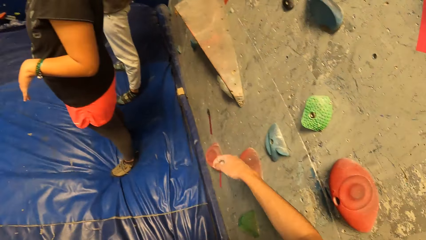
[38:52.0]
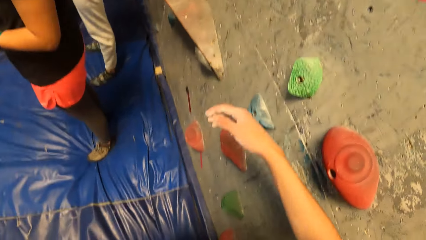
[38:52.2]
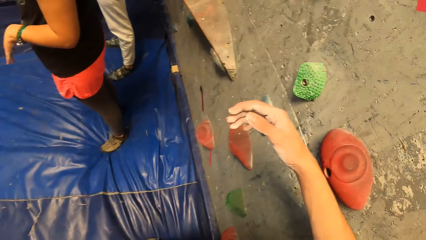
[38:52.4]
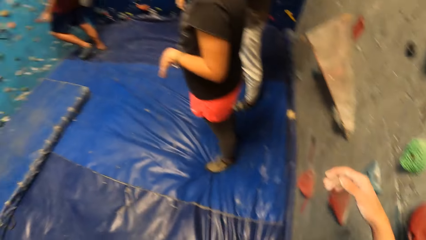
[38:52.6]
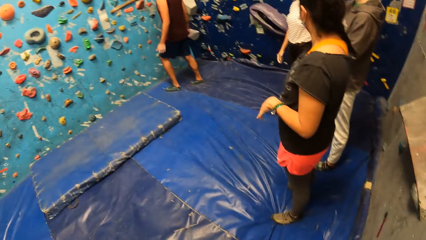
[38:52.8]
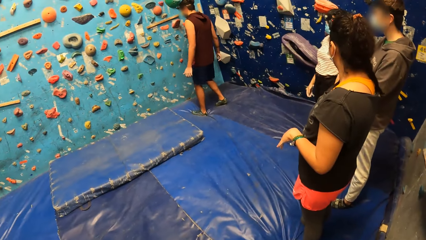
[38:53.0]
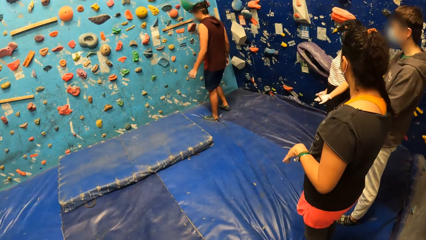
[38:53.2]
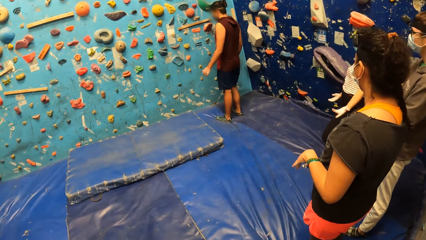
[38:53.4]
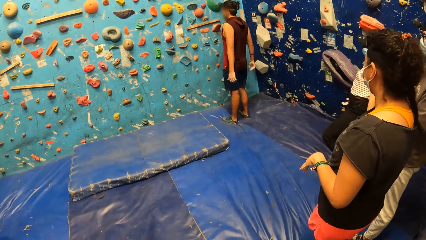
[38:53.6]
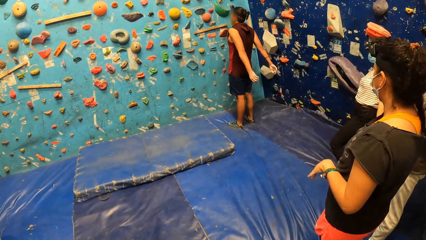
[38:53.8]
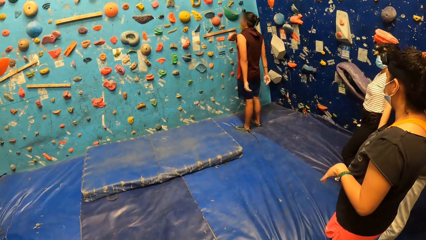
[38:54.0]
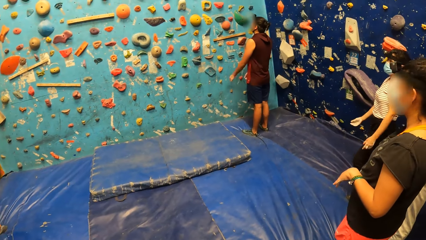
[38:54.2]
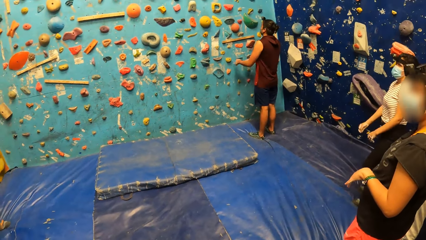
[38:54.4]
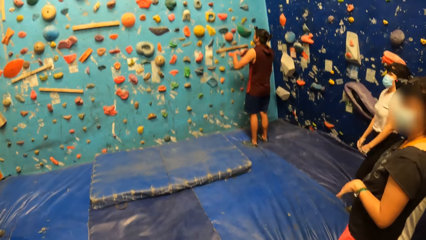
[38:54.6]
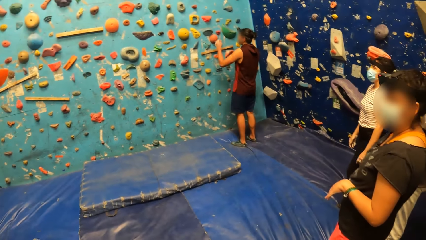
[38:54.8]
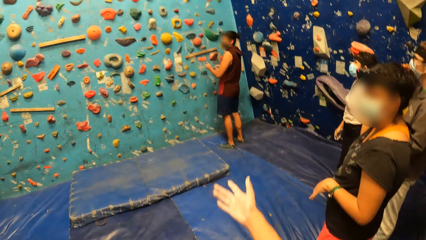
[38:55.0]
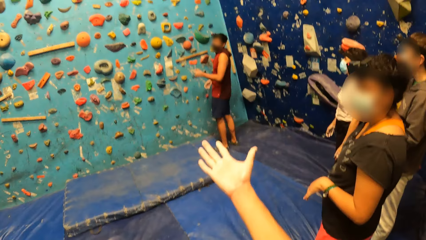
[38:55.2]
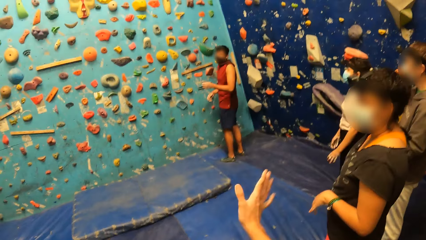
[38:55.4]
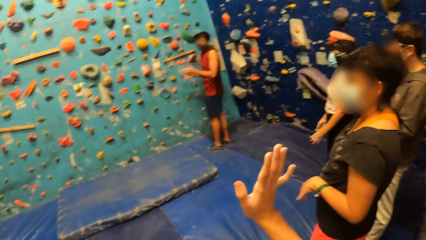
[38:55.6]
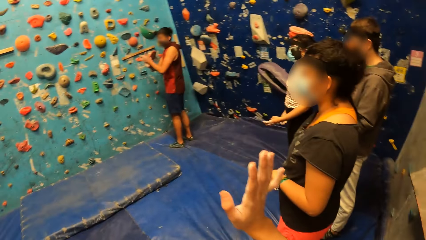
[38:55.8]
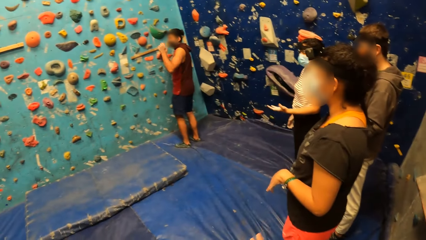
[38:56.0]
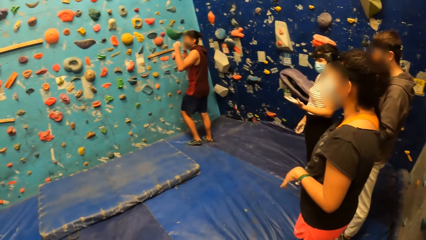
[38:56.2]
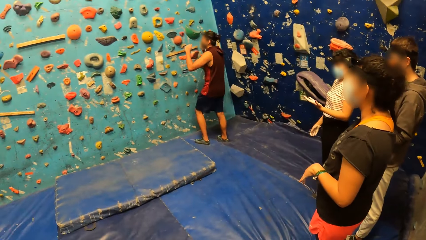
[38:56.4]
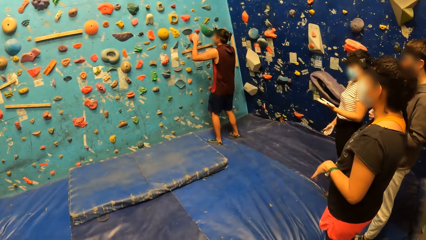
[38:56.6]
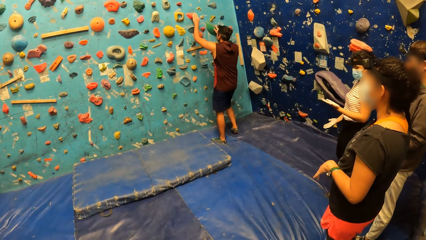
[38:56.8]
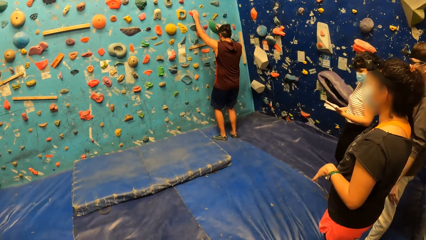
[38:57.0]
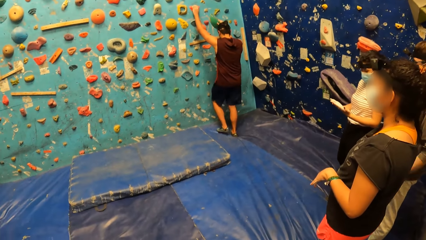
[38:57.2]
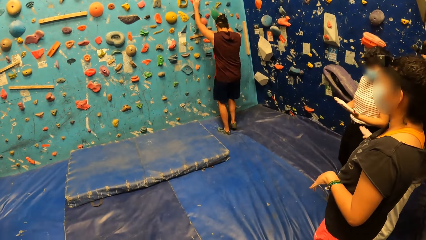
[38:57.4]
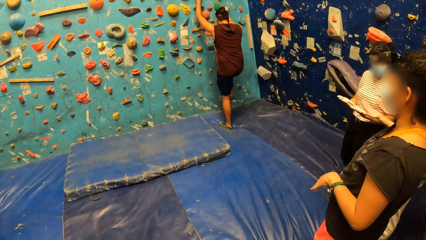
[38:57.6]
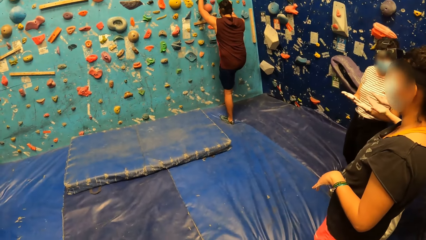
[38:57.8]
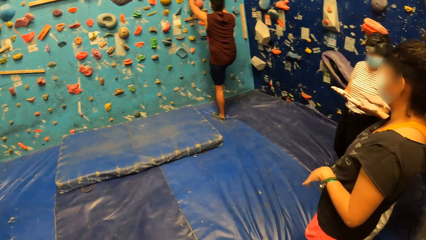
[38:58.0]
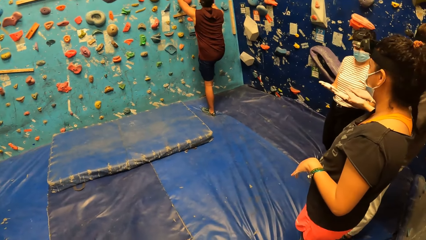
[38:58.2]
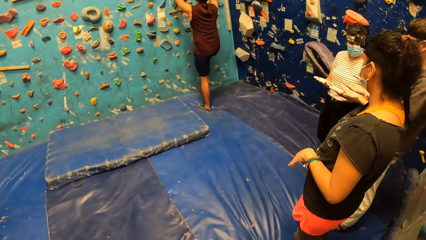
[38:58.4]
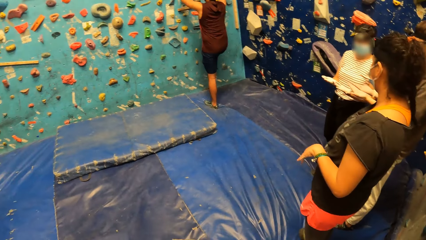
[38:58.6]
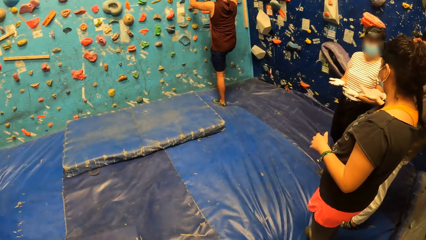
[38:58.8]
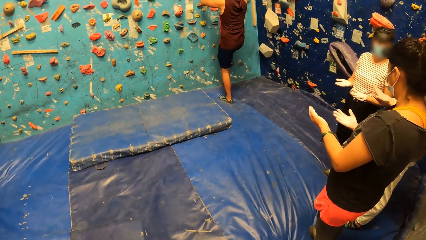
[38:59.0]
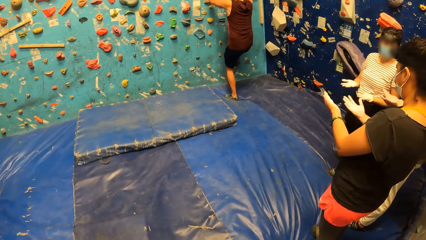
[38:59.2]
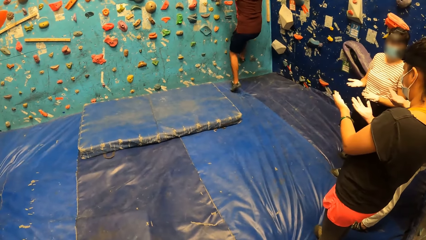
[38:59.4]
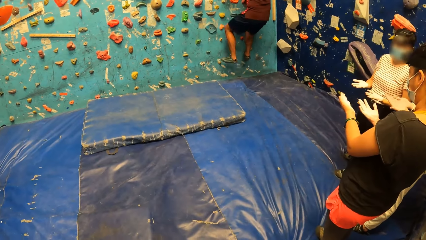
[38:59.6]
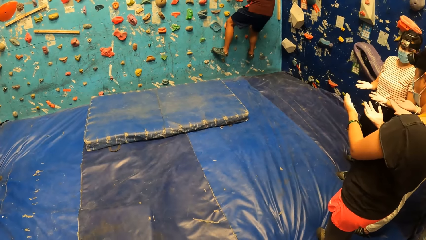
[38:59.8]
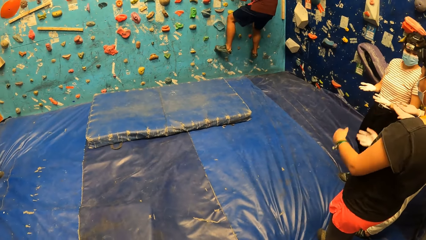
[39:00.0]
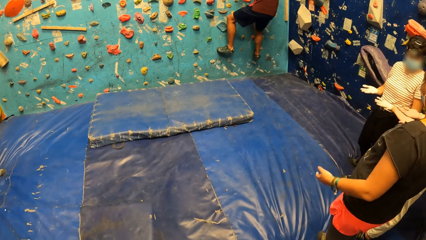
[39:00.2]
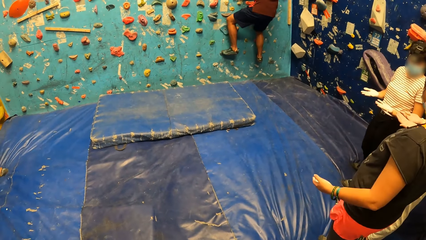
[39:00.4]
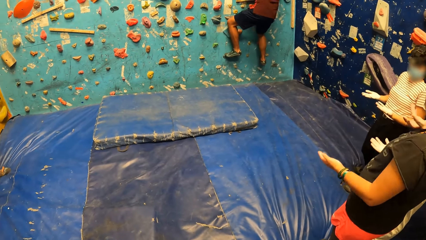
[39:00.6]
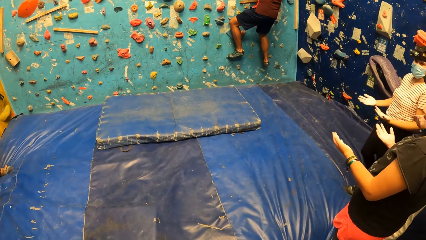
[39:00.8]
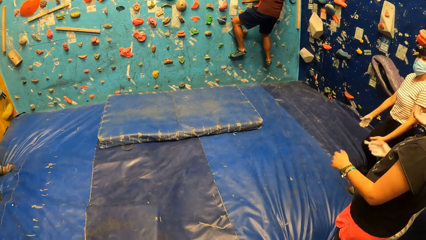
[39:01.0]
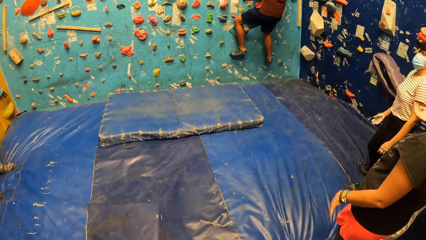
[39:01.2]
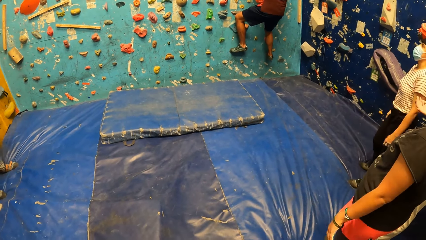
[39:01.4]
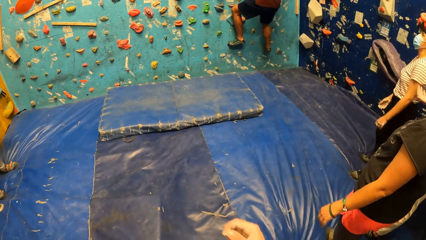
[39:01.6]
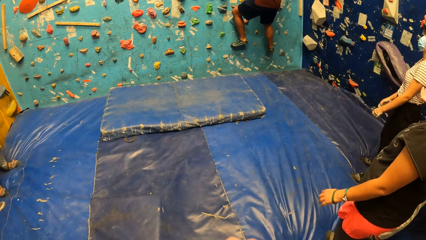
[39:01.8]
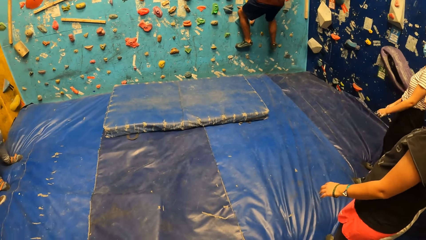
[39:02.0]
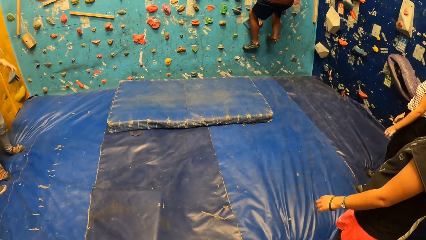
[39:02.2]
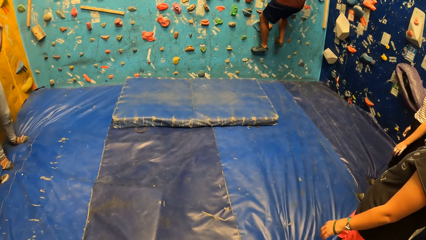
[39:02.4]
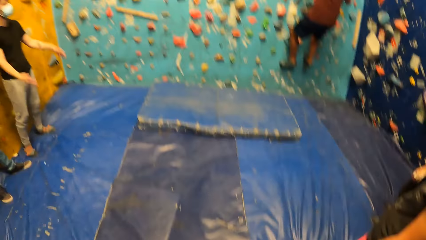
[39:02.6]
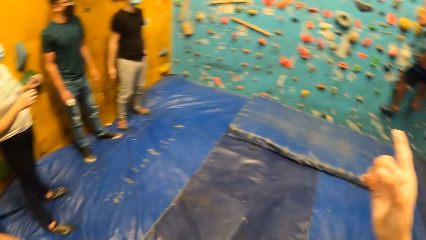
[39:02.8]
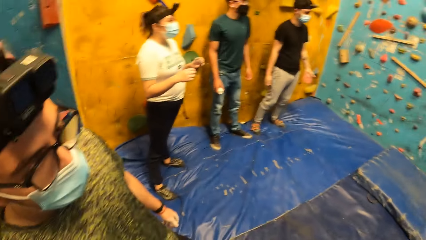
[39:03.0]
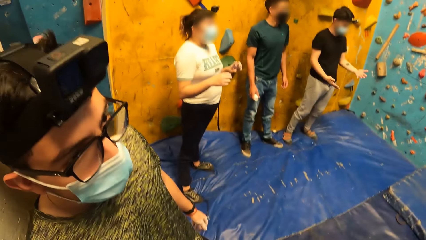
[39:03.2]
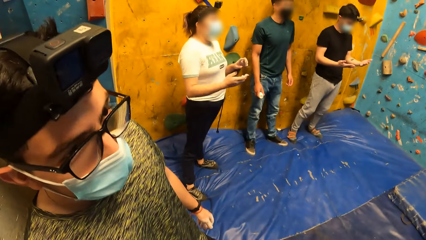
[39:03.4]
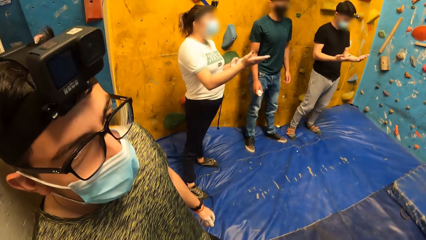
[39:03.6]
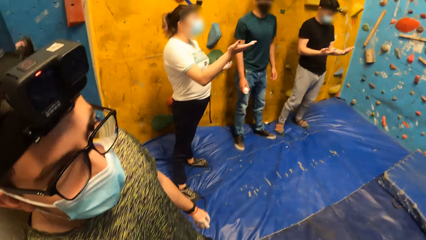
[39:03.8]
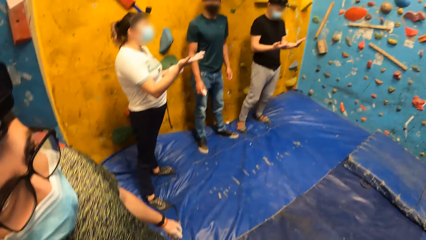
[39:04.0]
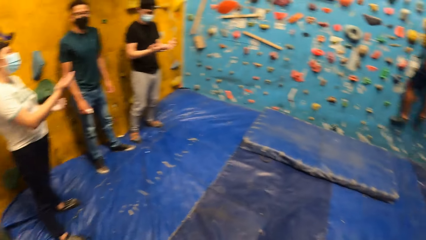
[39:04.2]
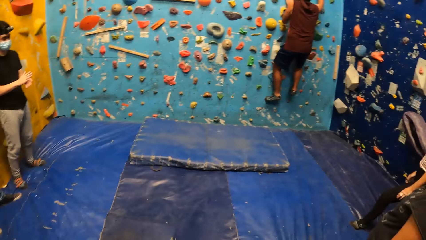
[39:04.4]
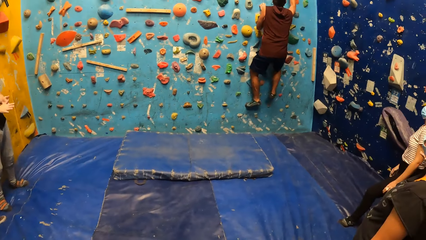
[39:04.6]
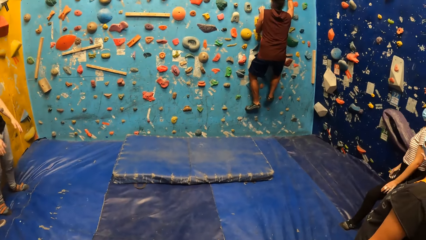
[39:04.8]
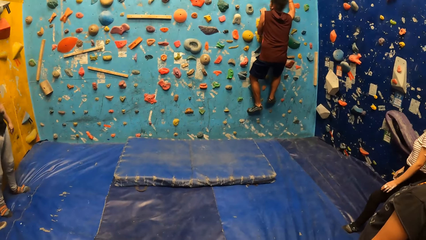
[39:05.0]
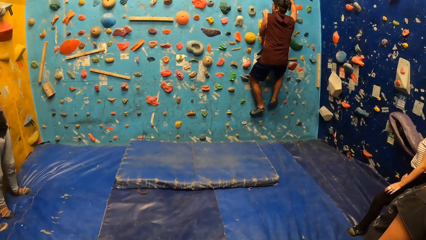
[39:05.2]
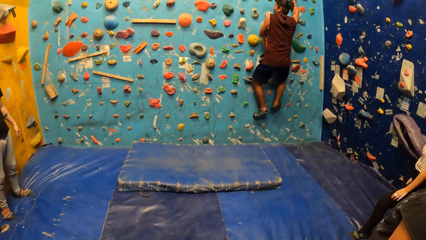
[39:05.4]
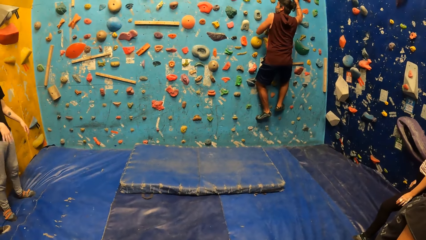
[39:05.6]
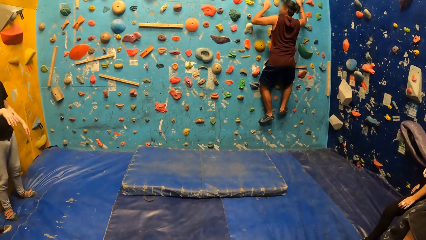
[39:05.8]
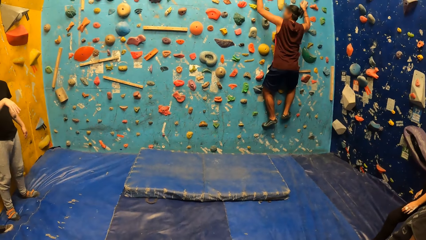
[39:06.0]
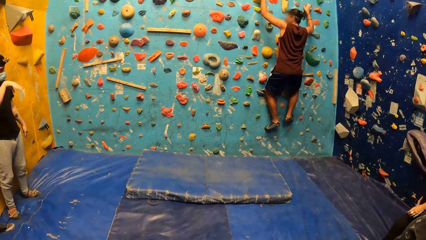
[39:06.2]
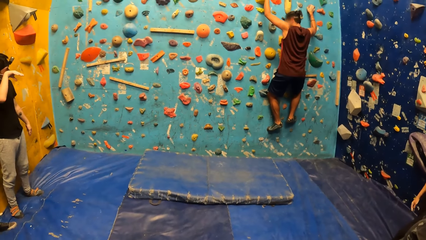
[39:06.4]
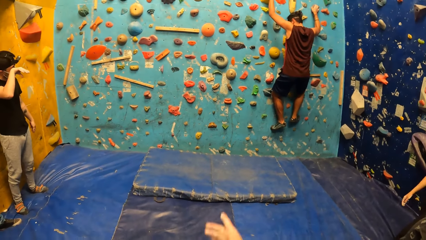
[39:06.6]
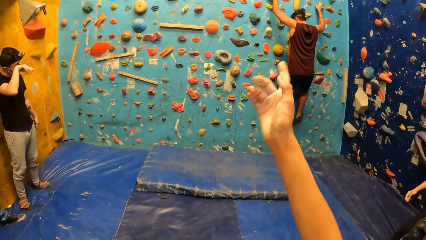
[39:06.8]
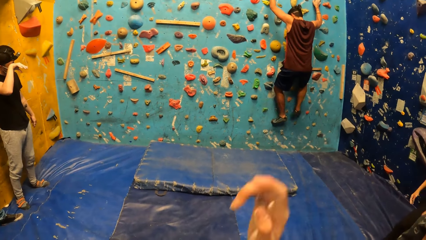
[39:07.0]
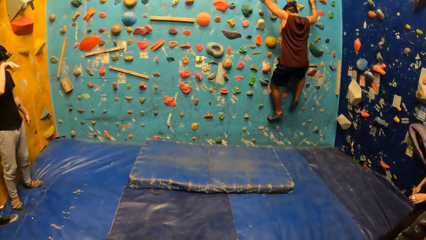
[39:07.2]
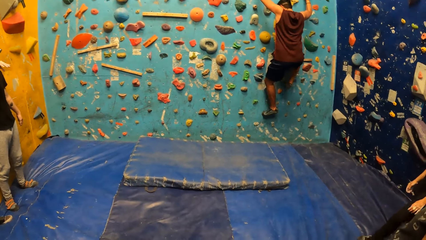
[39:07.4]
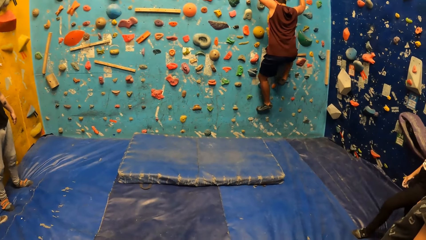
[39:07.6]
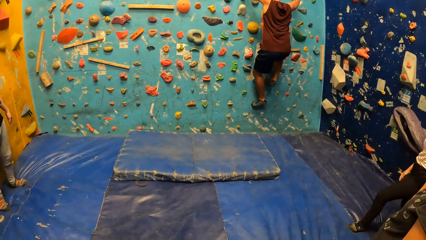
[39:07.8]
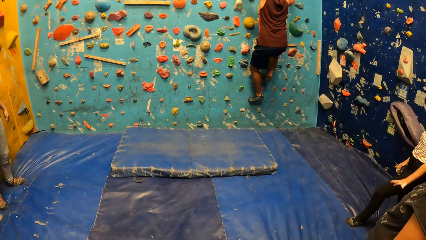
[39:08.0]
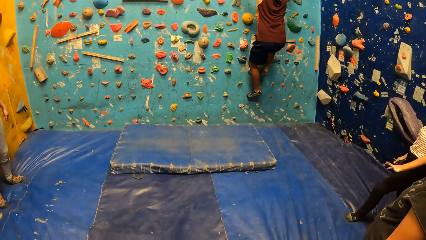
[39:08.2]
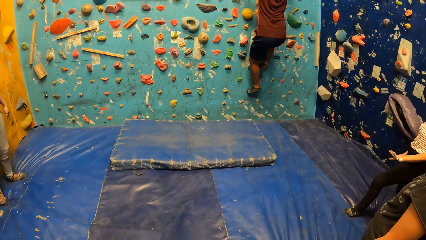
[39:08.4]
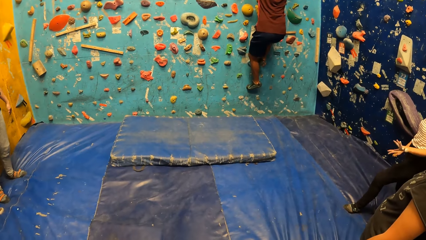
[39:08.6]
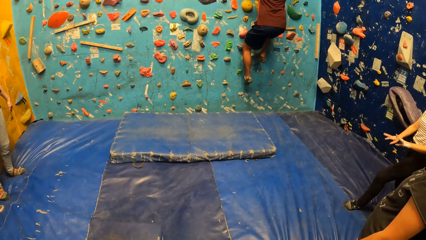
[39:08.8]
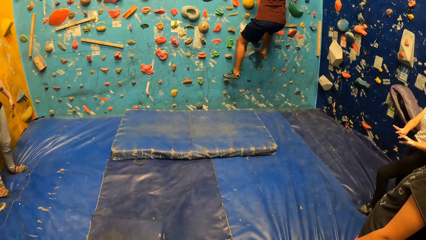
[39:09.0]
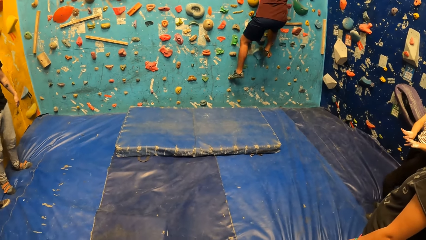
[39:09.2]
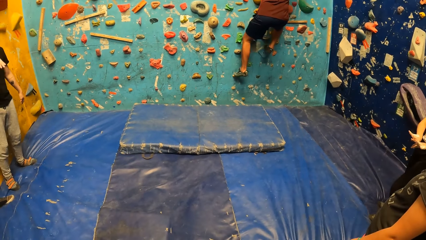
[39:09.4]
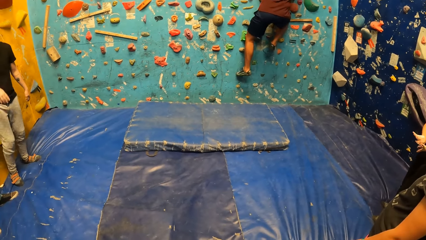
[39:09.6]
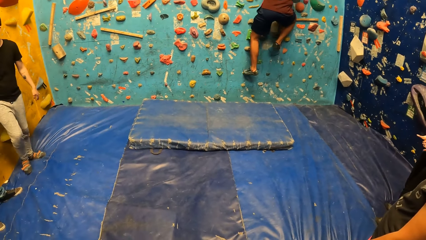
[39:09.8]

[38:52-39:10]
The camera wearer looks around the house. They converse with a man. The man climbs the bouldering wall with both hands. The camera wearer looks at another man. They converse with the other man. They look at the first man climb the wall.
